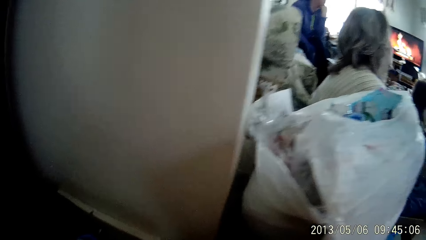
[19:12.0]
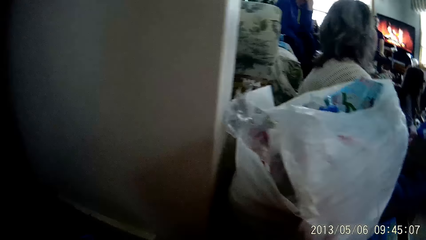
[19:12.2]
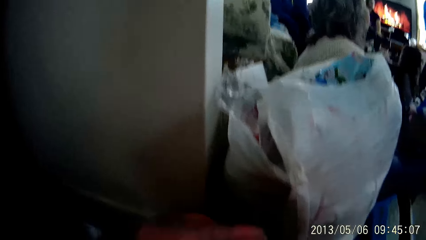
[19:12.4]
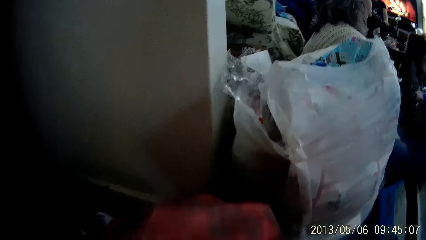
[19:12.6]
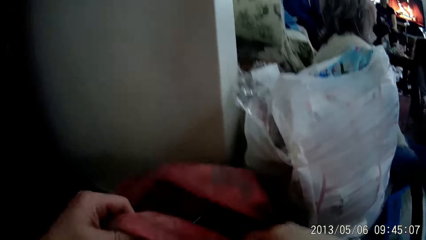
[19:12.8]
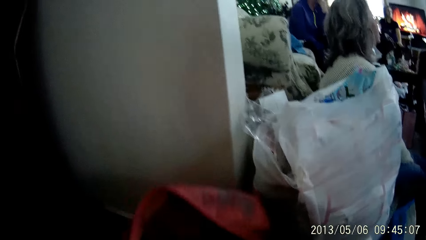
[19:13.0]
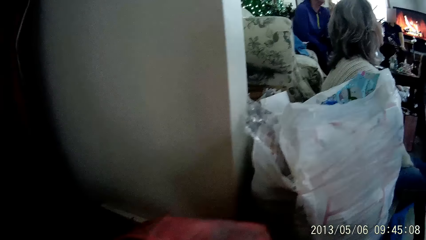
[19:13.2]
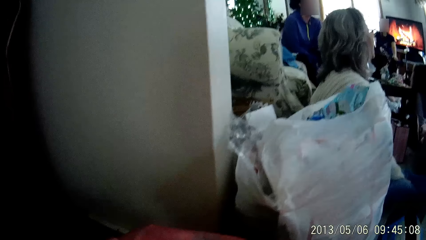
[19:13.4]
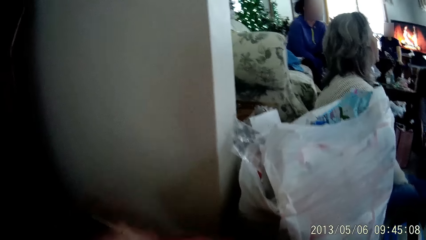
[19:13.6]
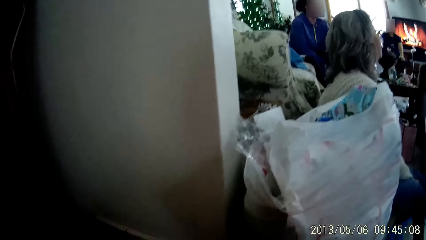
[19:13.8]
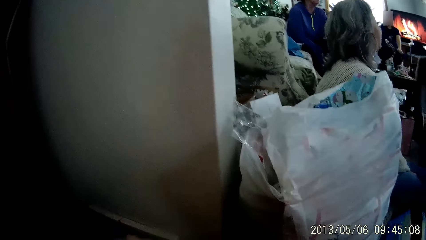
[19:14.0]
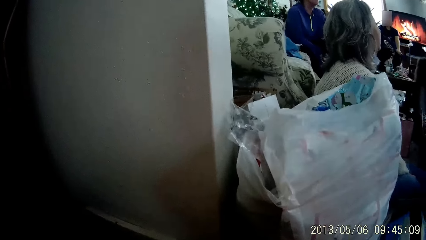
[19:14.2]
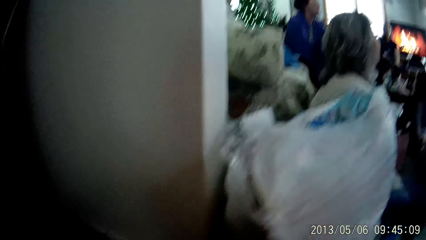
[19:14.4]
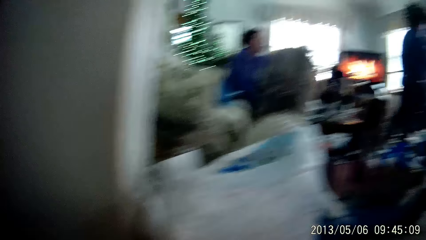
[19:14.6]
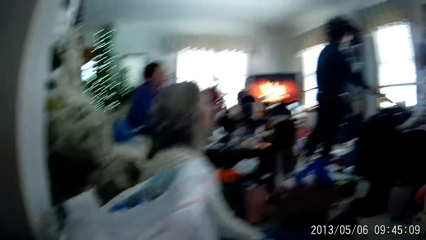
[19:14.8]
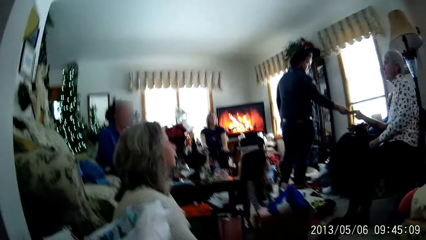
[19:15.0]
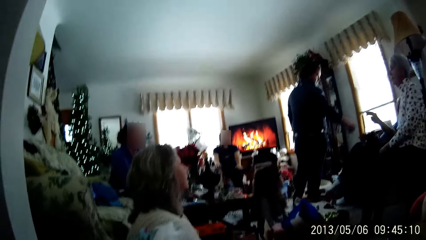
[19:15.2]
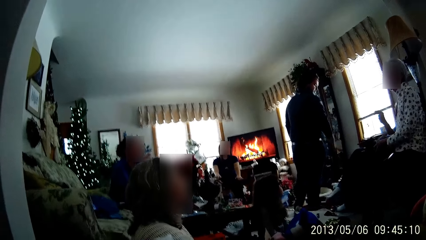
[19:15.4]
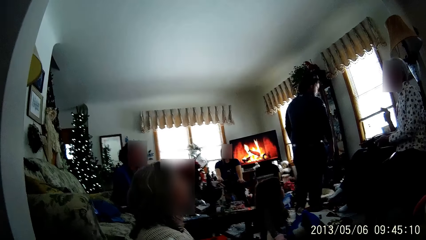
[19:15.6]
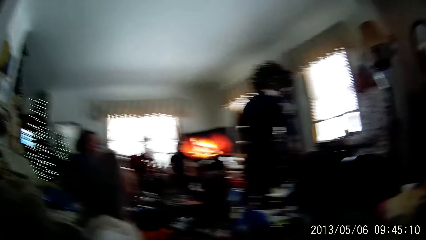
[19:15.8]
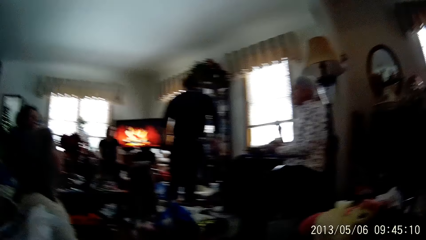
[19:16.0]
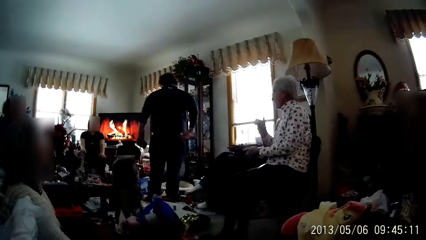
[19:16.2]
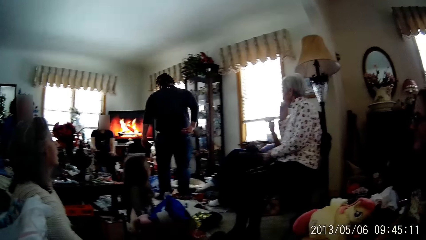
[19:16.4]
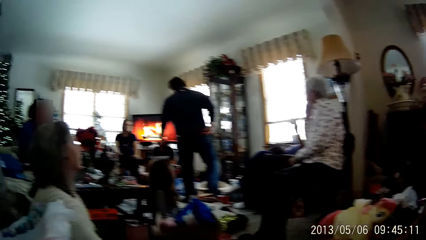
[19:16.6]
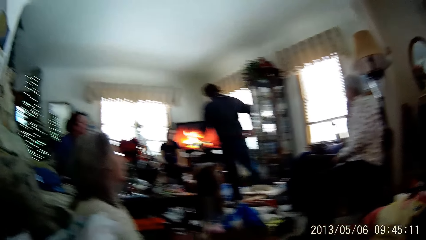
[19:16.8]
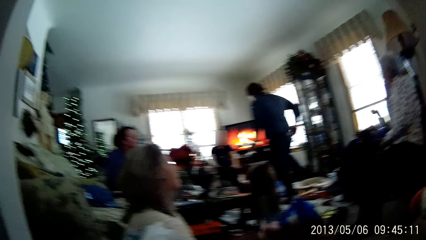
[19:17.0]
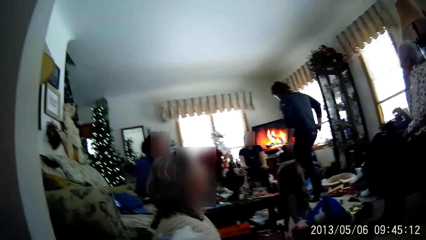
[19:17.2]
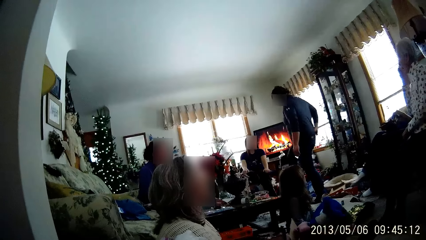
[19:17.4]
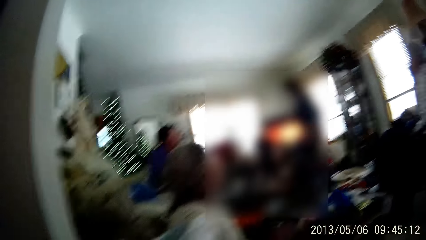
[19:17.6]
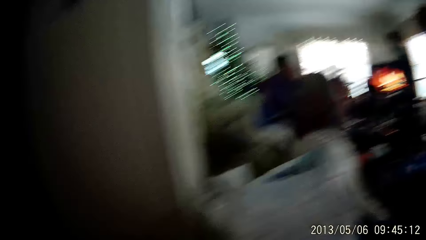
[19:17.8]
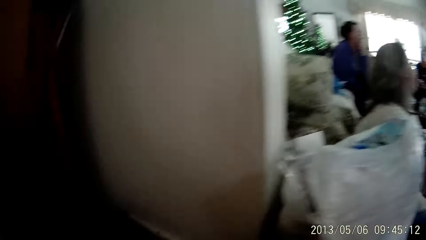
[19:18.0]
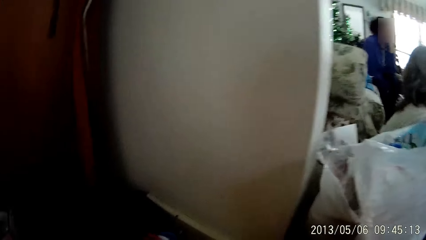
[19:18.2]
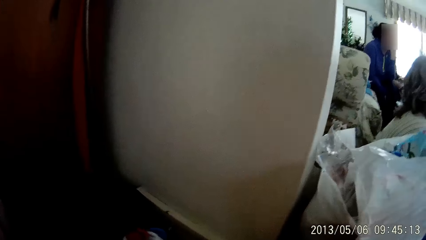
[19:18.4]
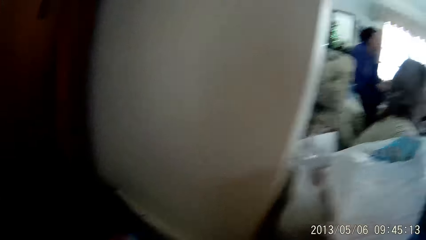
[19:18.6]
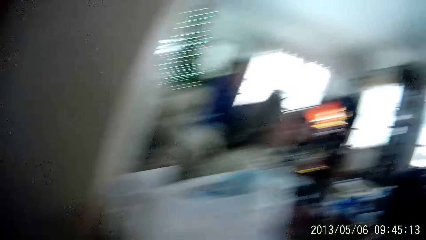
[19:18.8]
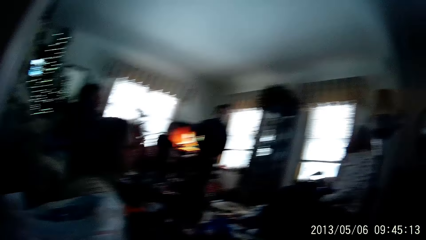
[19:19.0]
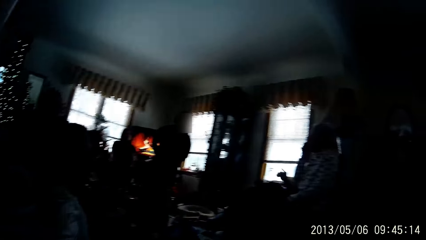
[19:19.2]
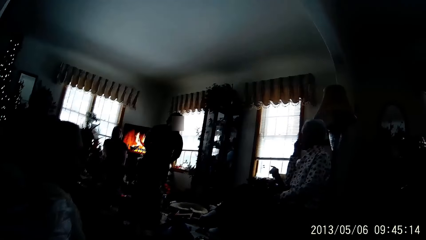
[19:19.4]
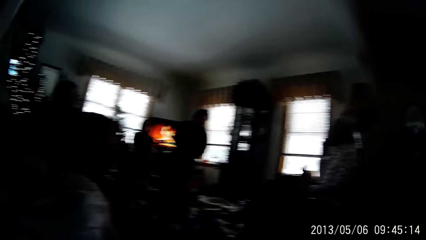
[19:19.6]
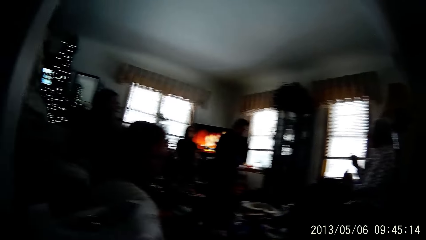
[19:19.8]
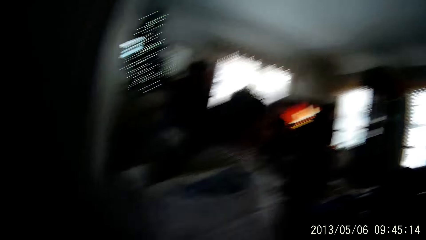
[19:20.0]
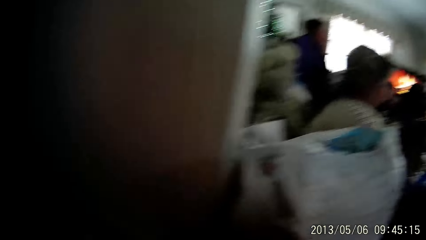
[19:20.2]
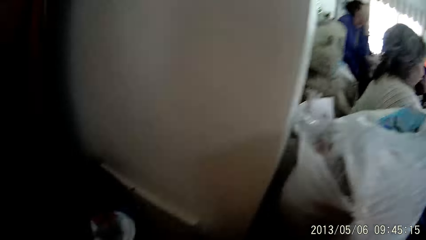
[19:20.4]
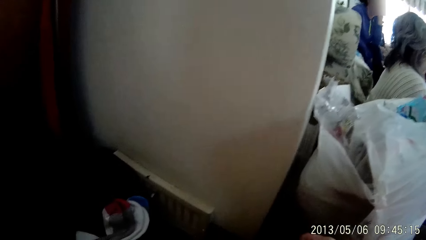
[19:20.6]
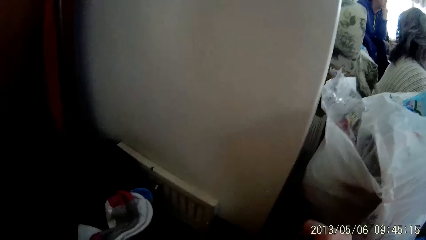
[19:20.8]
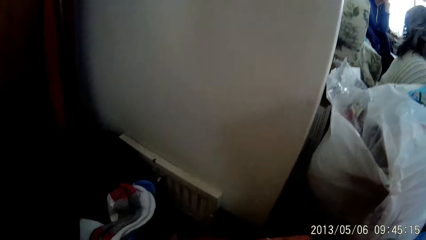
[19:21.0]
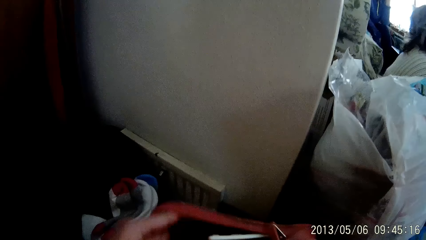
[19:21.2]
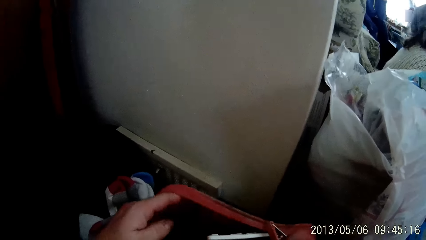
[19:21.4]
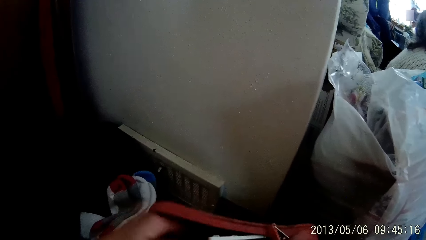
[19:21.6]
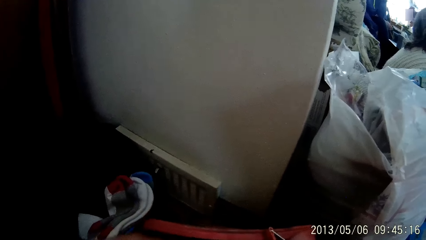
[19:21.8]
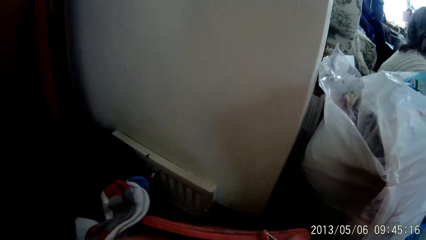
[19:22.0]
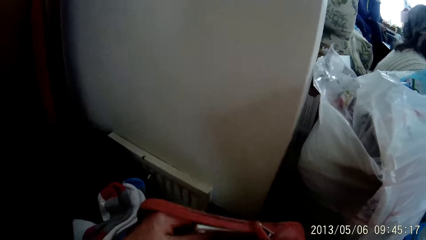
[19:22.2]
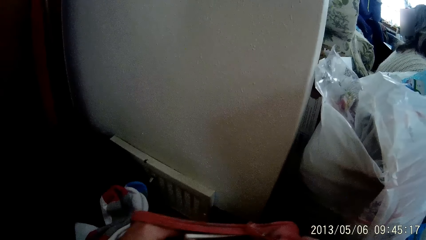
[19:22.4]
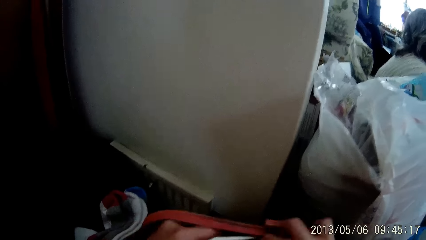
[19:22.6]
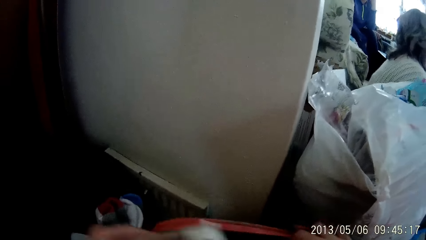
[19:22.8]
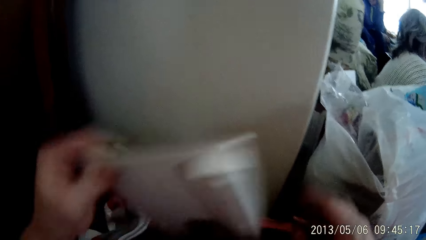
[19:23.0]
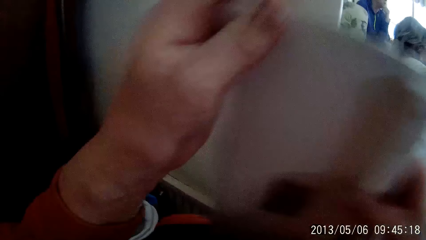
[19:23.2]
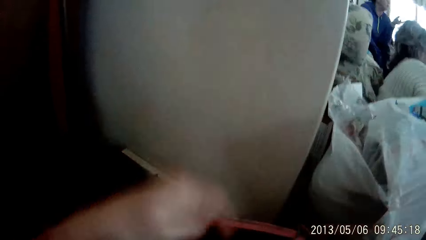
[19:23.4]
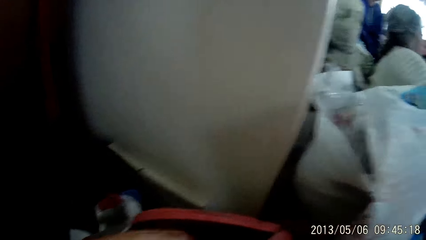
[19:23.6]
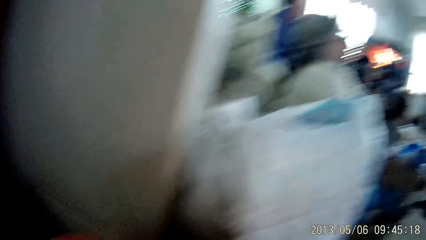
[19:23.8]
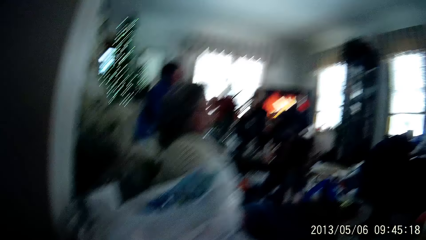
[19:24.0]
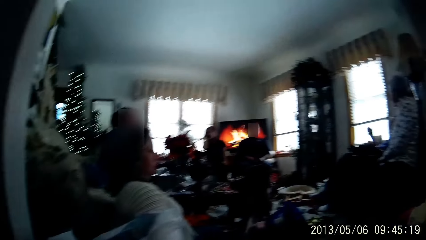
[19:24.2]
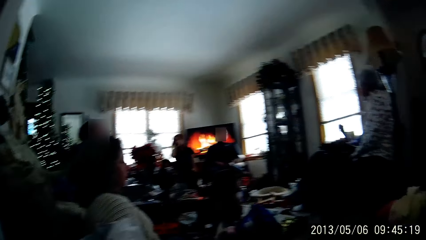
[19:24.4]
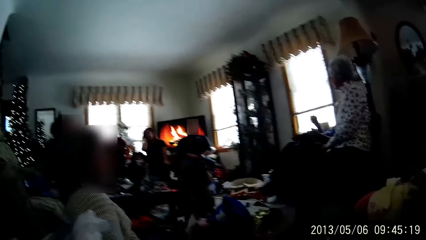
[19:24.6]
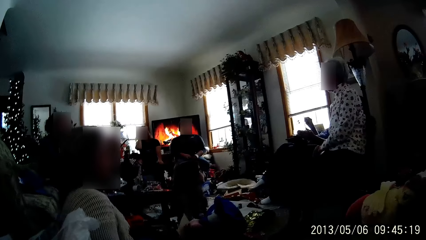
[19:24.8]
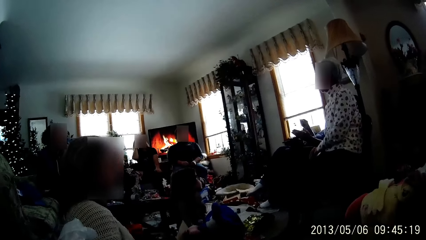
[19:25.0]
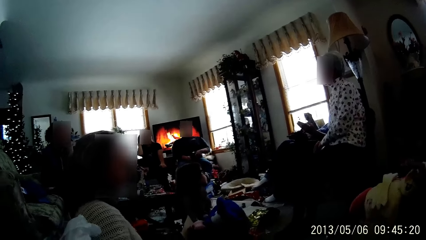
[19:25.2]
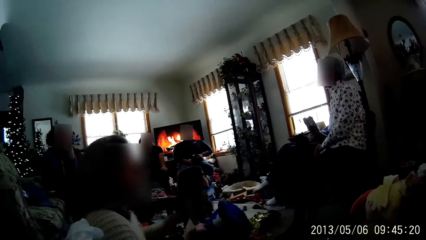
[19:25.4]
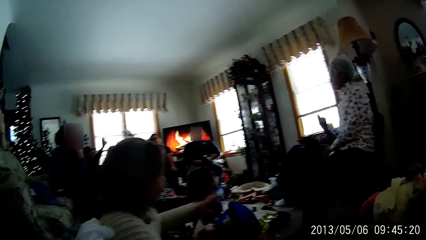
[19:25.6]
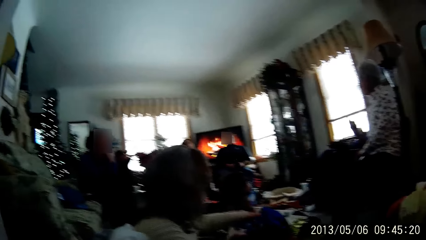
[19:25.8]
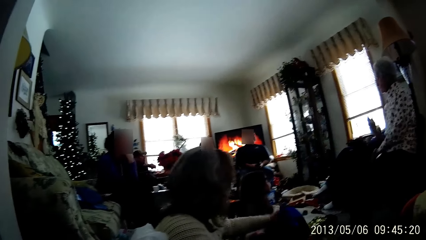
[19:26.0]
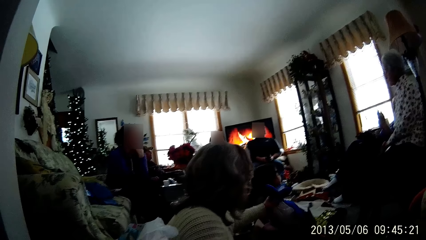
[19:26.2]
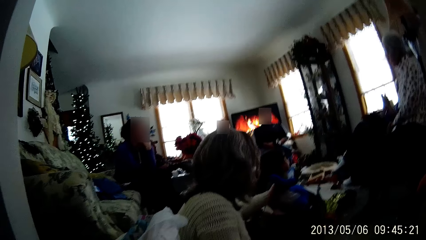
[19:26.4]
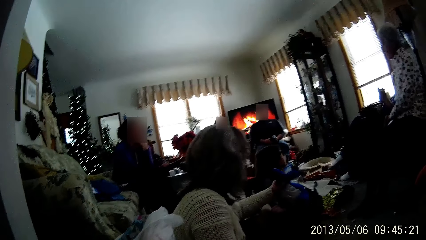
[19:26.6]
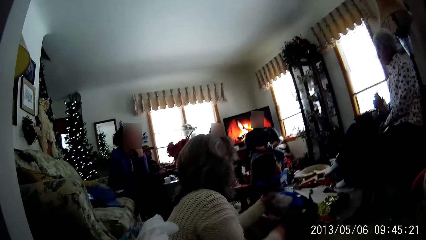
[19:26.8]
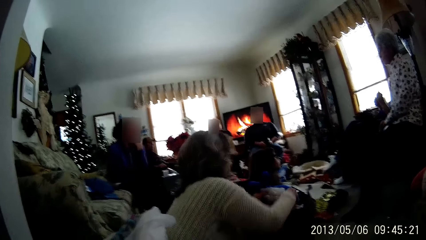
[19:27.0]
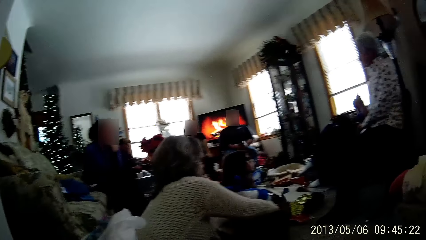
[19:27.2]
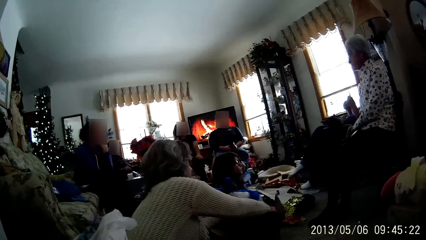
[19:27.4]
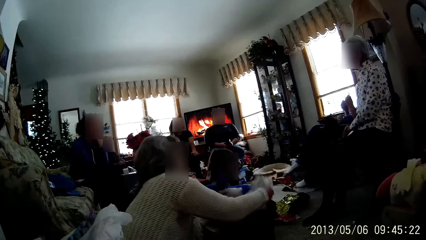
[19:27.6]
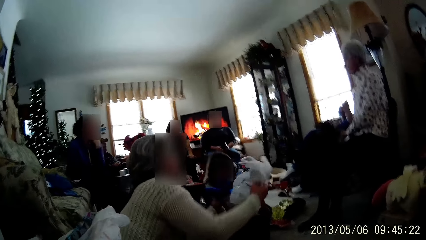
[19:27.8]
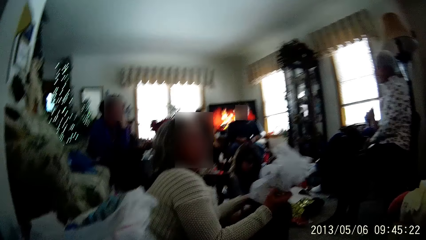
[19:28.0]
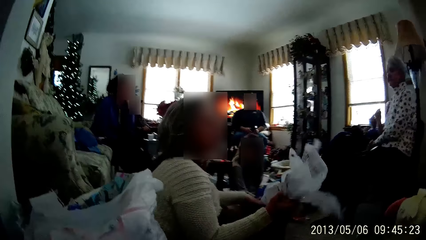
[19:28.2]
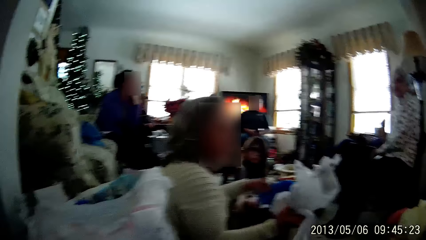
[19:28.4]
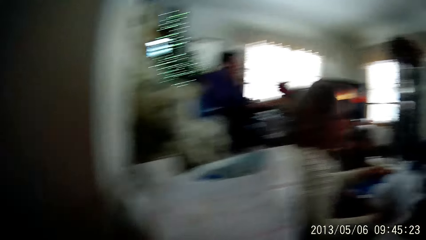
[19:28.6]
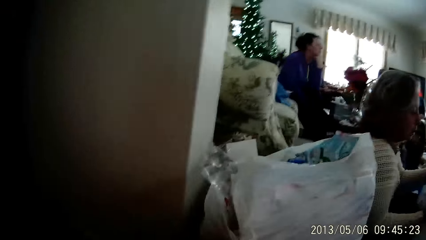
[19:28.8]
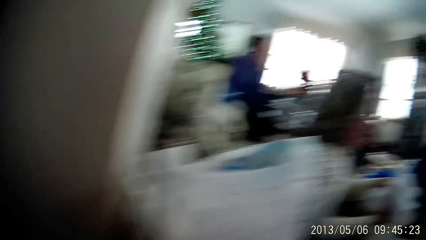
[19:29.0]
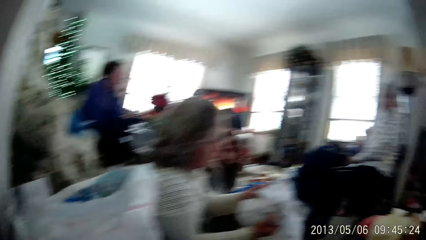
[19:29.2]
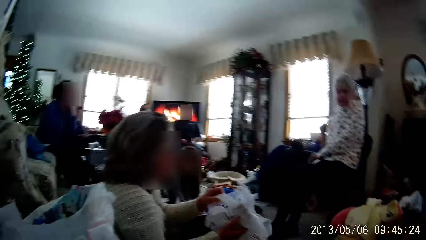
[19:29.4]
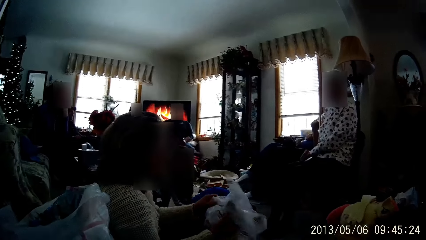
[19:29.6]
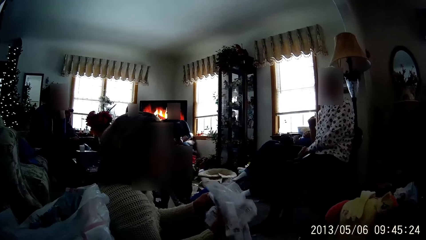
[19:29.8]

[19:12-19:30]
The camera wearer lifts the bag using her hands. A person picks something from another person. The first person sits down. The camera wearer searches through the bag. She removes a cloth from the bag. A woman touches a nylon bag. A third person removes a cloth. The woman carries the nylon bag. The third person picks polythene papers from the bag.
